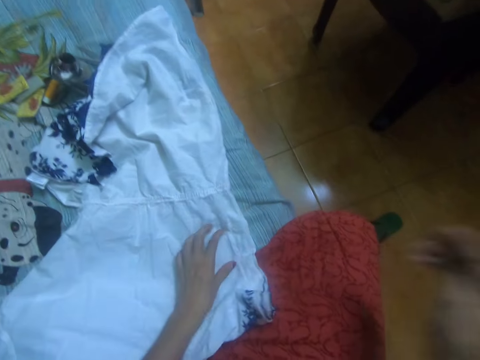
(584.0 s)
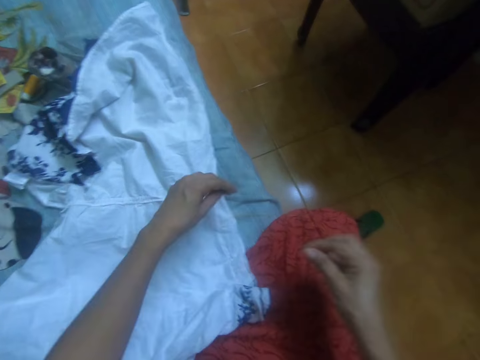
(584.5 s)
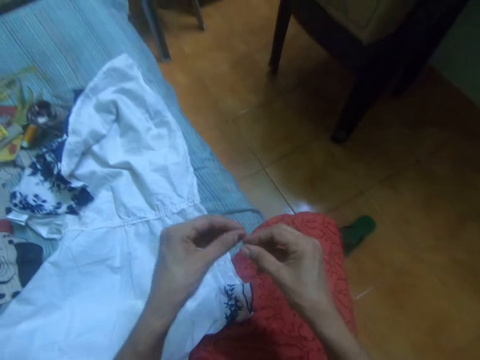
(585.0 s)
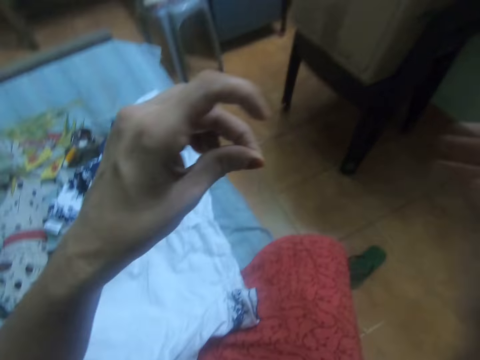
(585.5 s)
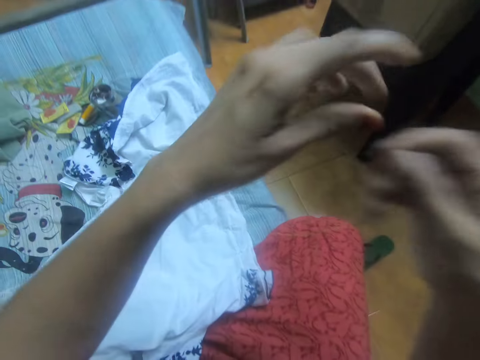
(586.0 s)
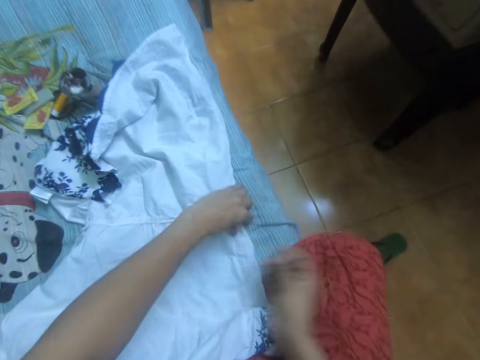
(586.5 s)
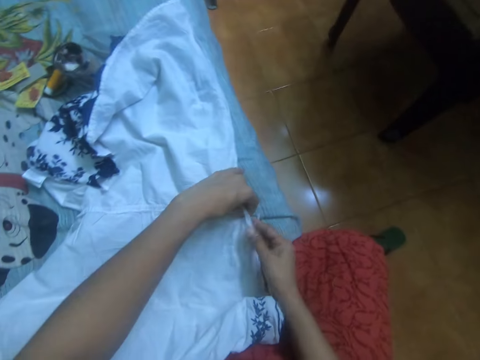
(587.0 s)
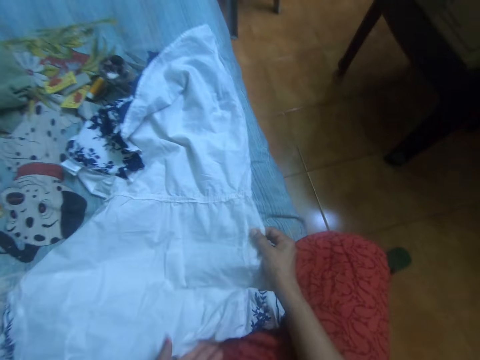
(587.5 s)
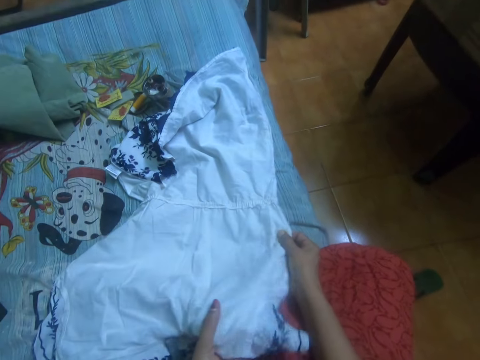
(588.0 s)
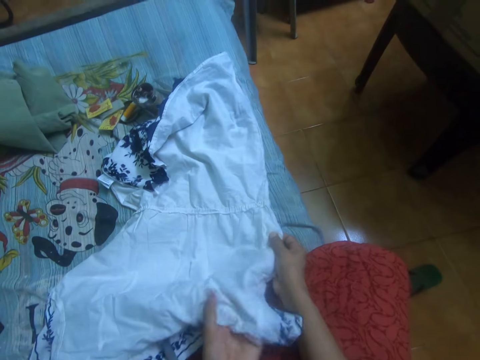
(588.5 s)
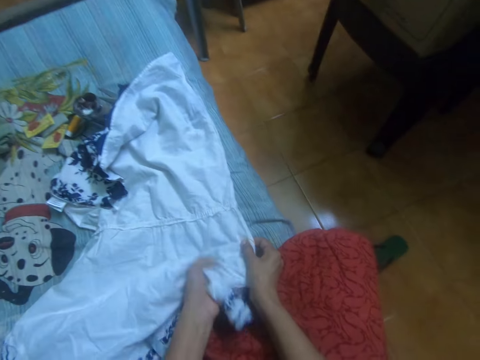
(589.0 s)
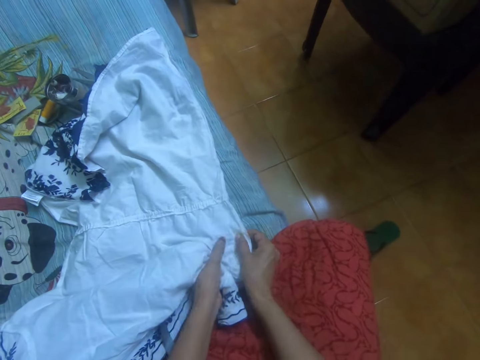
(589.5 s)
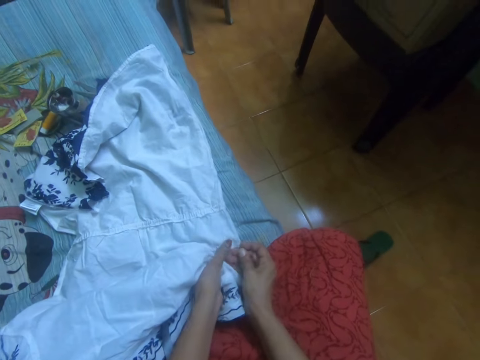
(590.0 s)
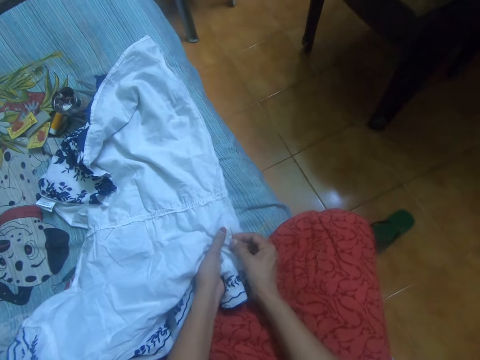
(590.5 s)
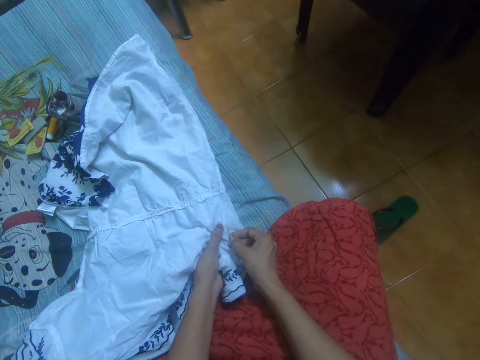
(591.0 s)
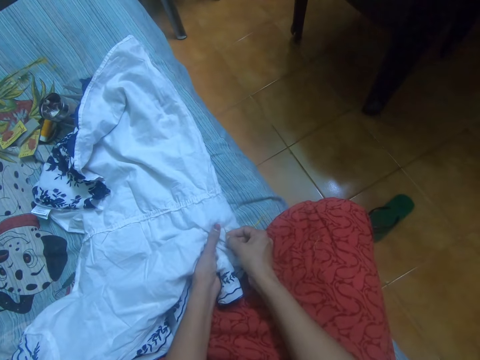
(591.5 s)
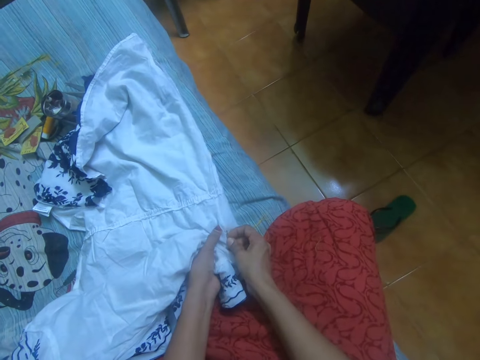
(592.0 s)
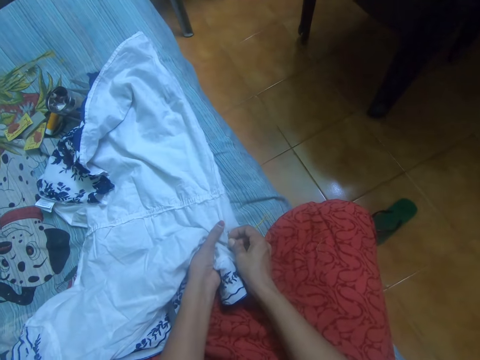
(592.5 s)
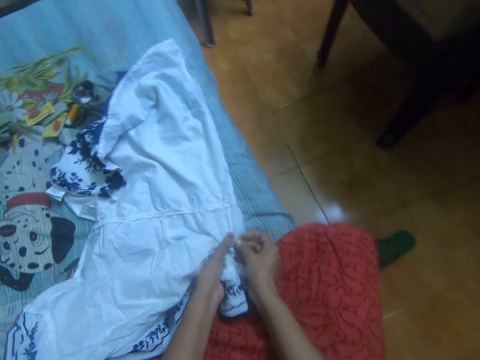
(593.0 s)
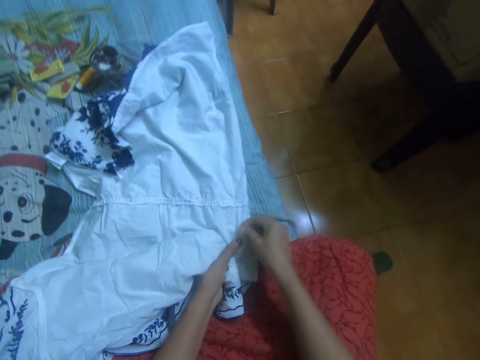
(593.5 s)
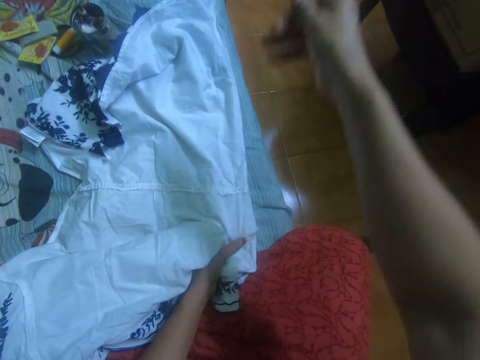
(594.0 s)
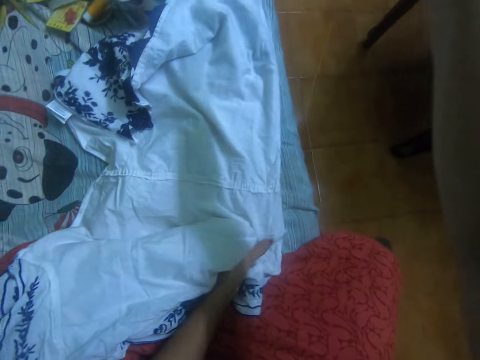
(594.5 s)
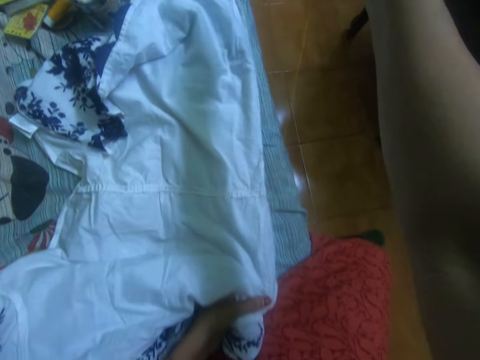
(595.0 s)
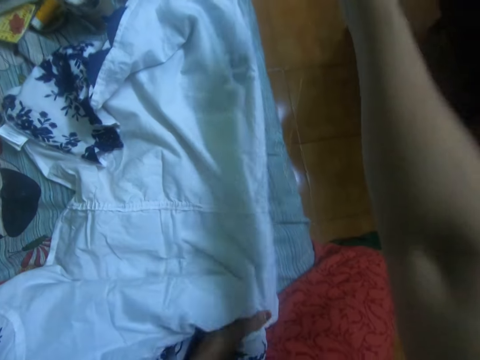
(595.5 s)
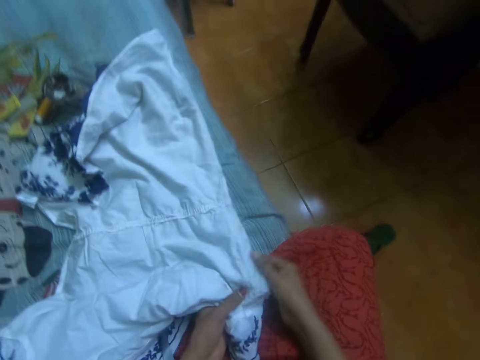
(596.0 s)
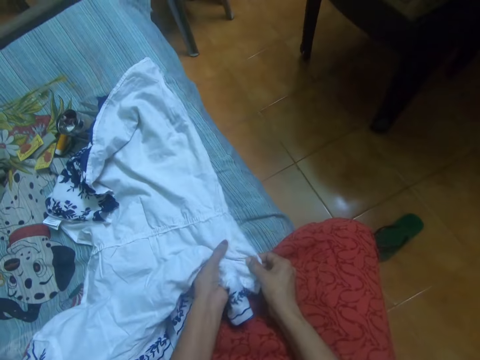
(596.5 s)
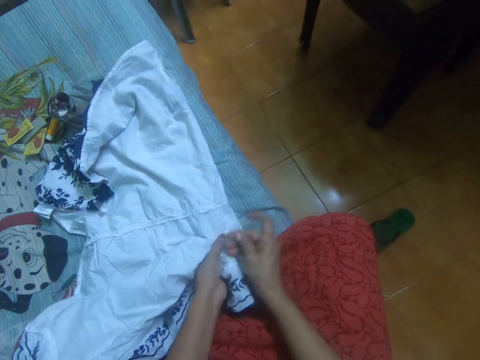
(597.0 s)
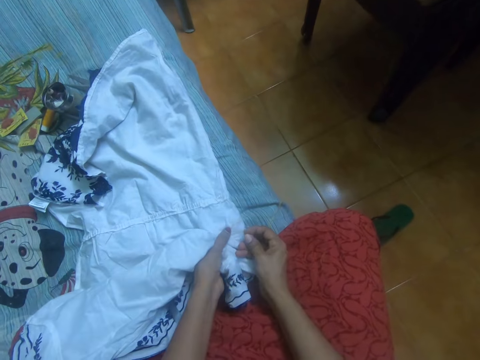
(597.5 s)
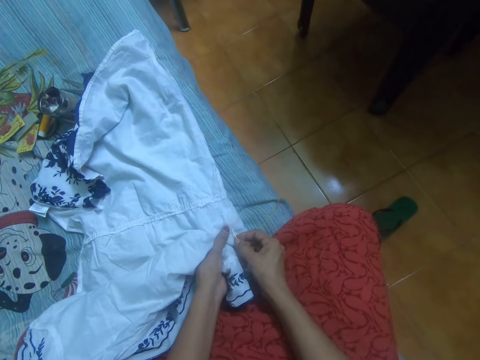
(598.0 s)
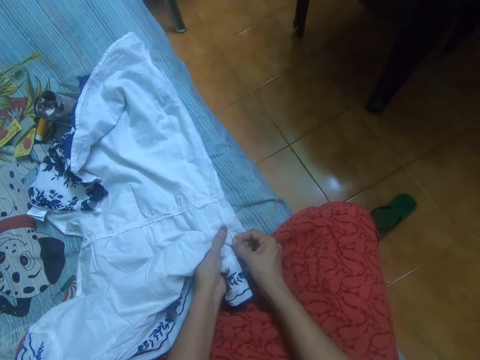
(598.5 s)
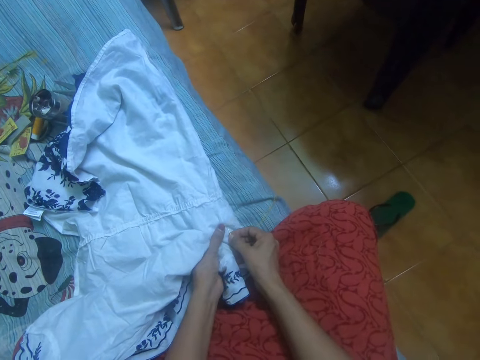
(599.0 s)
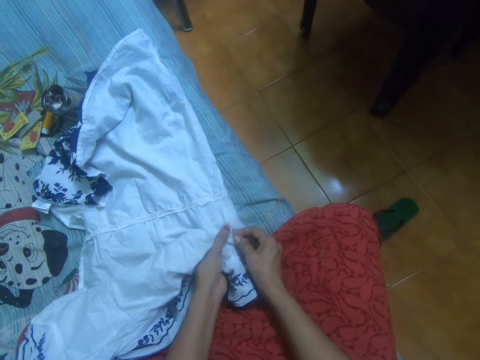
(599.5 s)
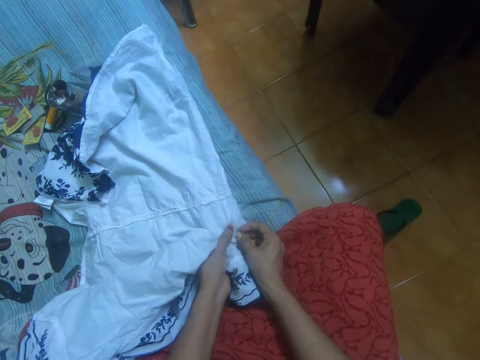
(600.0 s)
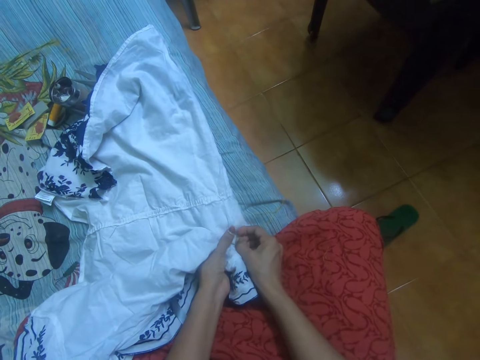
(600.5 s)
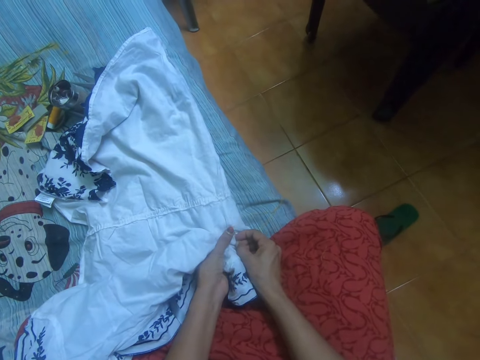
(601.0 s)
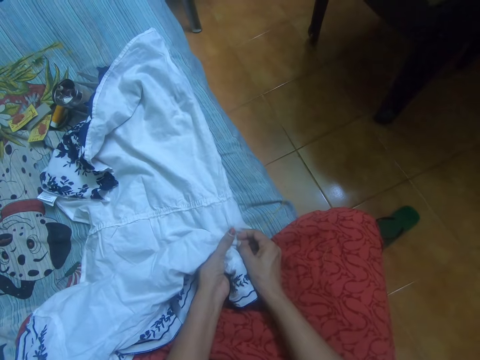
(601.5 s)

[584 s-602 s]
The camera wearer pulls a hand stitching needle. She holds a cloth. She sews the cloth with a needle and thread in her right hand. She pulls the hand stitching needle. She adjusts the stitching thread. She stitches the cloth.

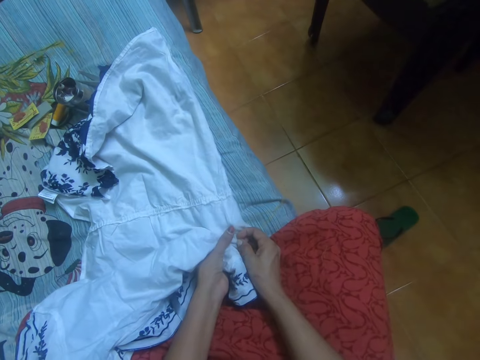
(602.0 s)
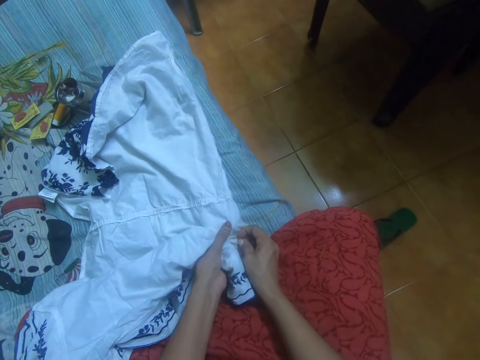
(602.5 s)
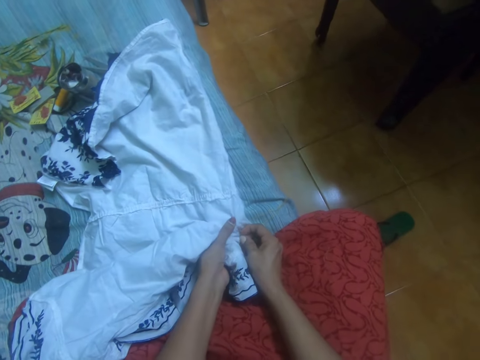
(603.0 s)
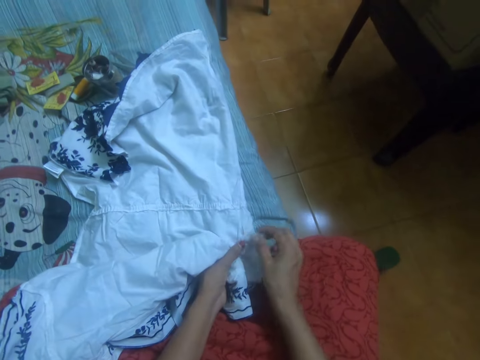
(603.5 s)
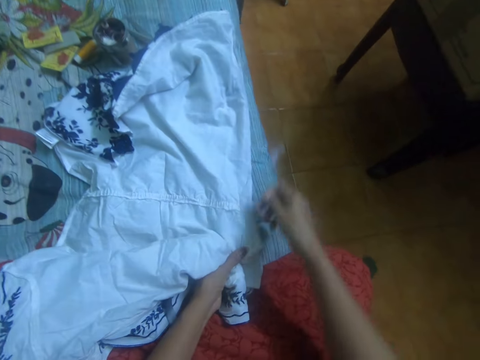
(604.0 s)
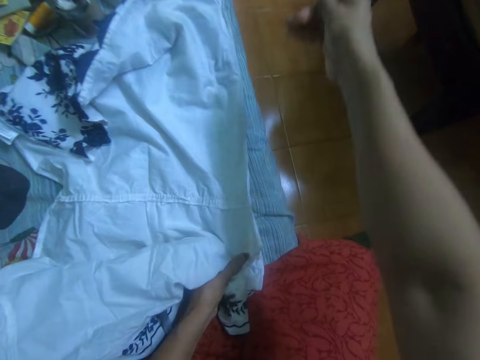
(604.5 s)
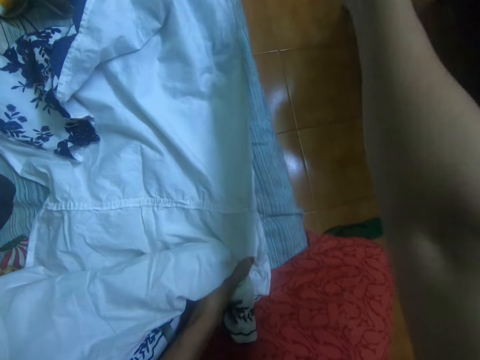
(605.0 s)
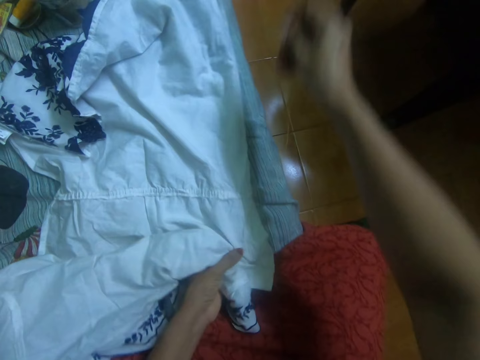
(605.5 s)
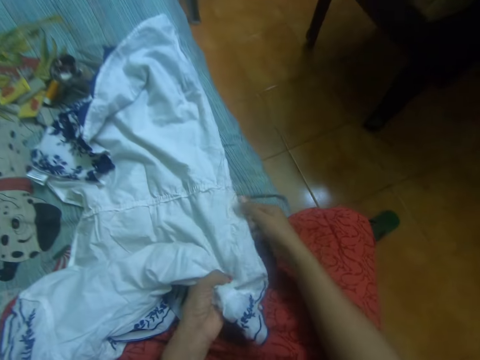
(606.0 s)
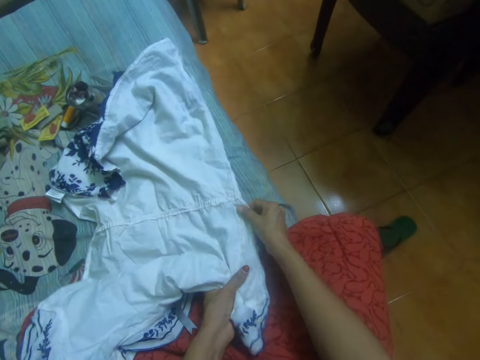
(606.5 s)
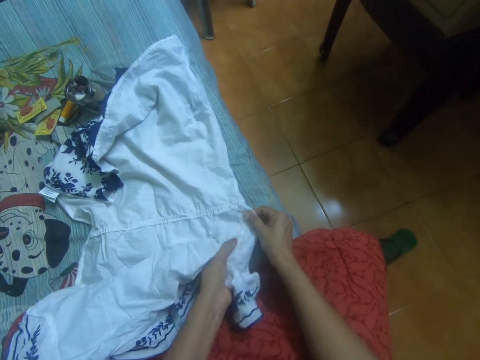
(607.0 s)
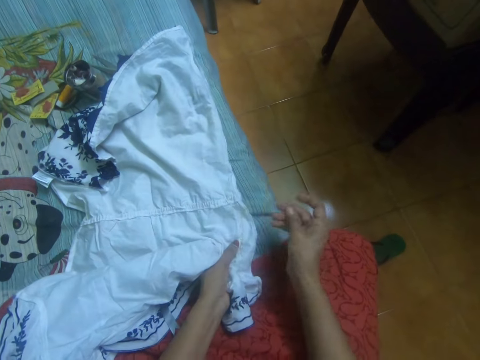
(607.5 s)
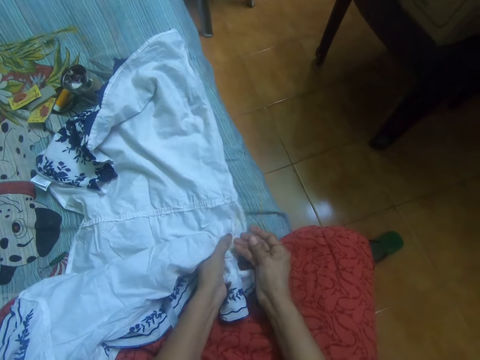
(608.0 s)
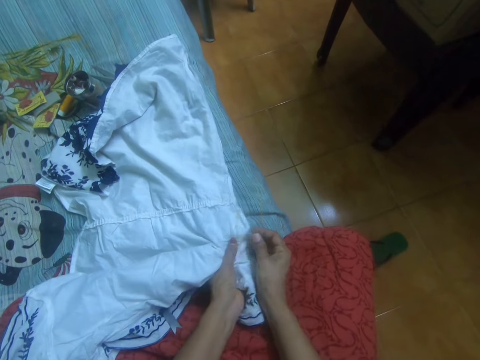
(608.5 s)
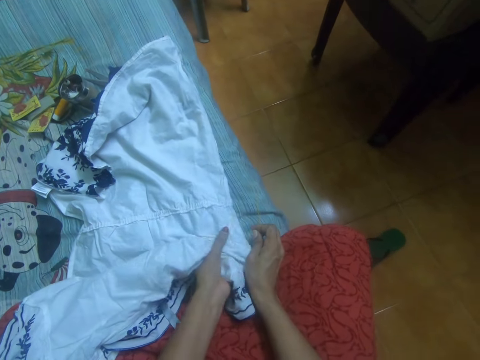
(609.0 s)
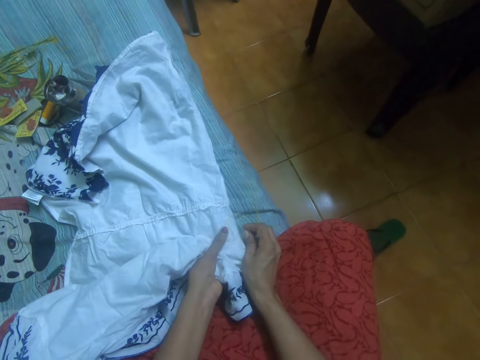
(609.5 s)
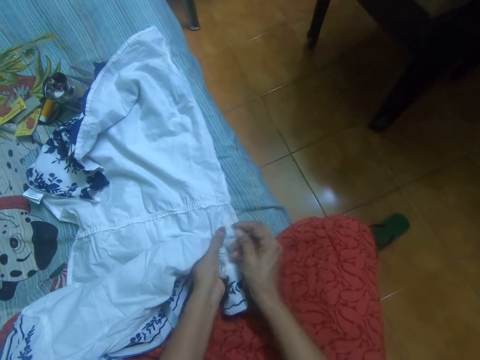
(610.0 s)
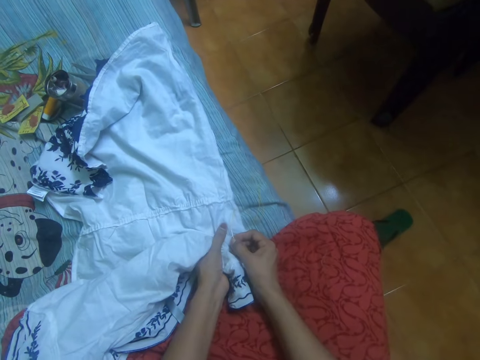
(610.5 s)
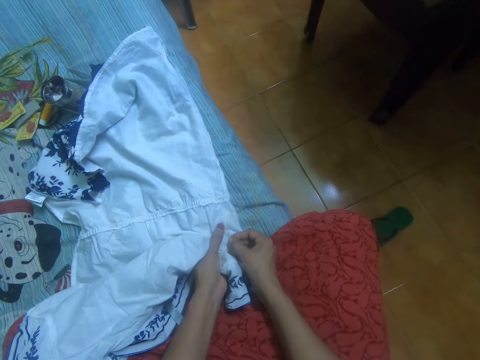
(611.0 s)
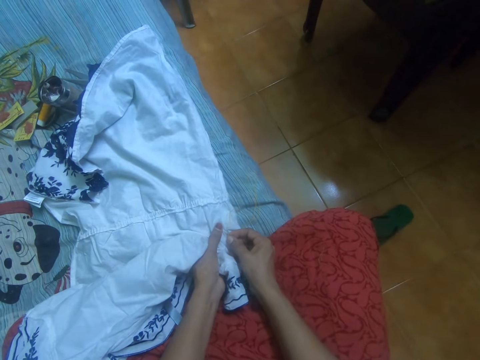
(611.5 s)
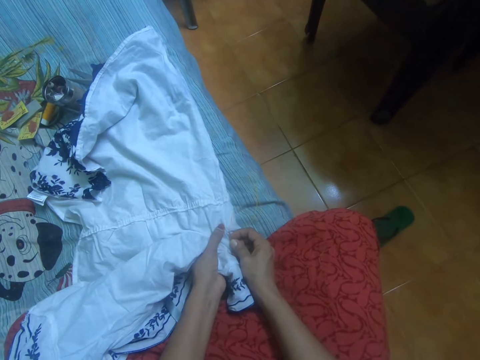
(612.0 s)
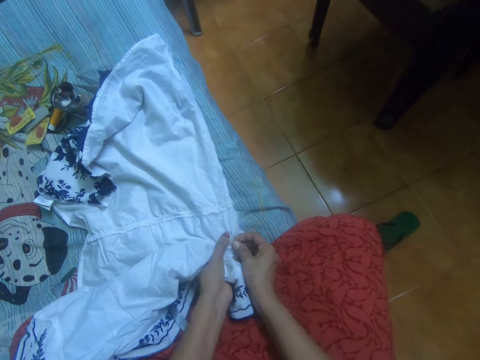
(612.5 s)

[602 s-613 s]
The camera wearer pulls a hand stitching needle. They adjust the stitching thread. They adjust the cloth stitches. They stitch a cloth.
